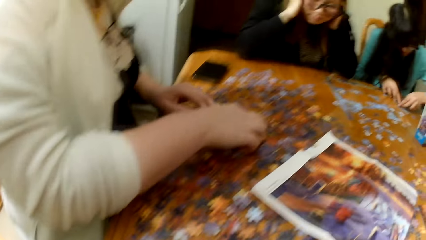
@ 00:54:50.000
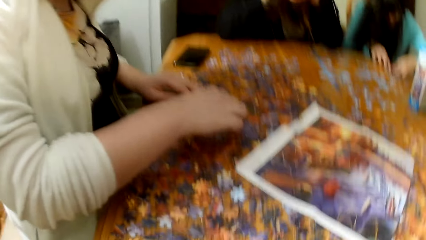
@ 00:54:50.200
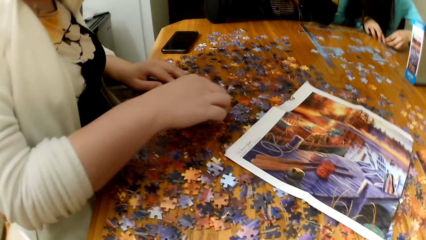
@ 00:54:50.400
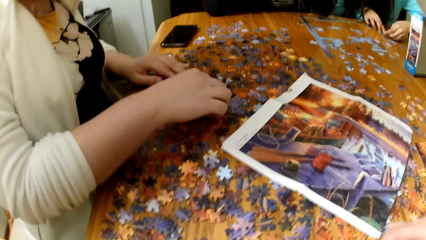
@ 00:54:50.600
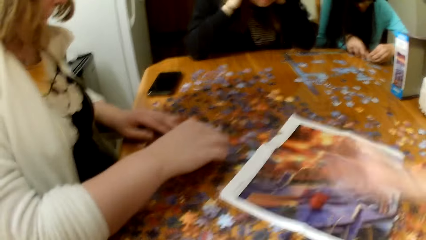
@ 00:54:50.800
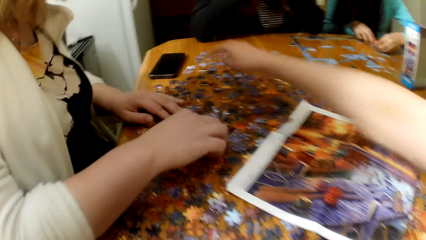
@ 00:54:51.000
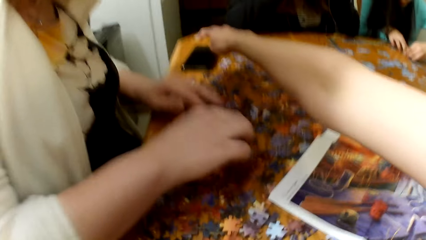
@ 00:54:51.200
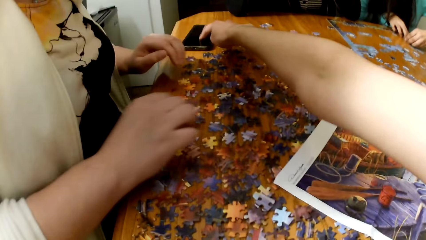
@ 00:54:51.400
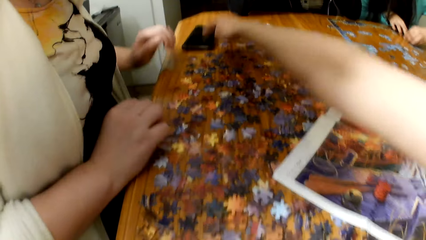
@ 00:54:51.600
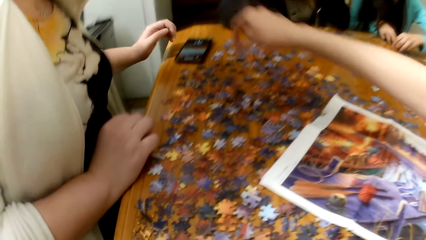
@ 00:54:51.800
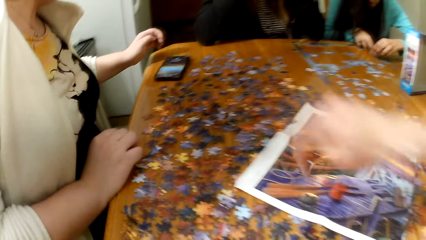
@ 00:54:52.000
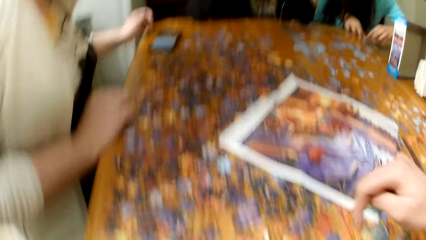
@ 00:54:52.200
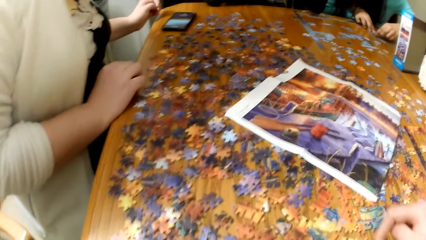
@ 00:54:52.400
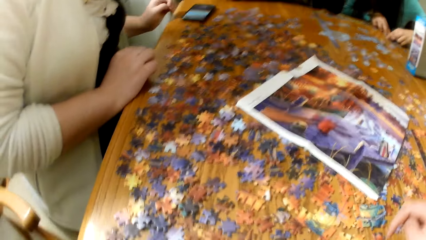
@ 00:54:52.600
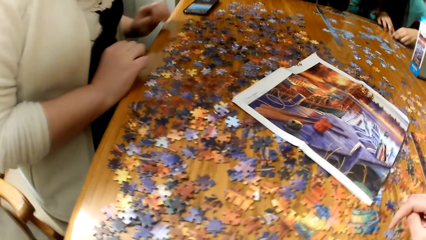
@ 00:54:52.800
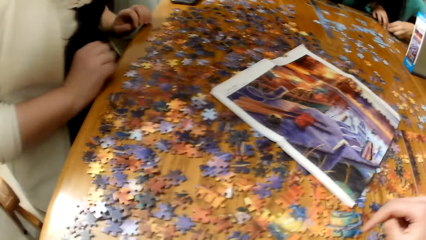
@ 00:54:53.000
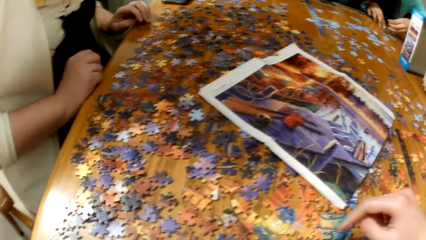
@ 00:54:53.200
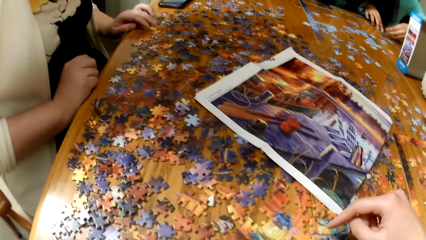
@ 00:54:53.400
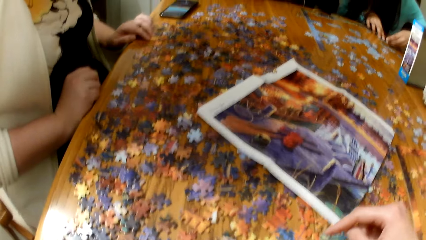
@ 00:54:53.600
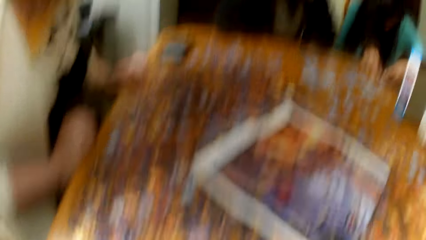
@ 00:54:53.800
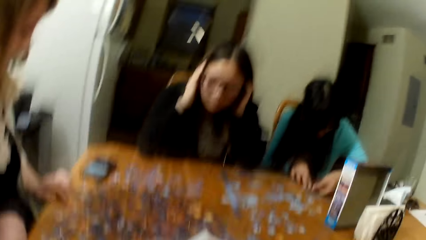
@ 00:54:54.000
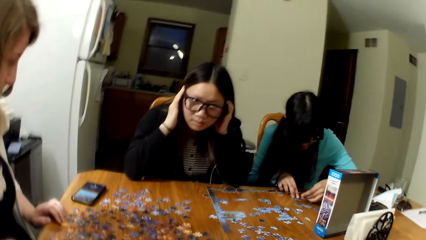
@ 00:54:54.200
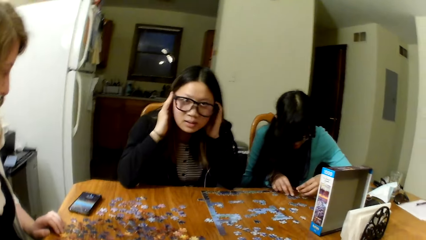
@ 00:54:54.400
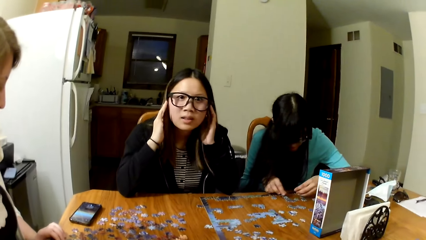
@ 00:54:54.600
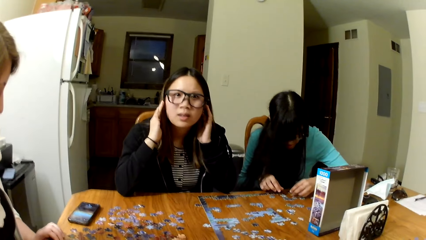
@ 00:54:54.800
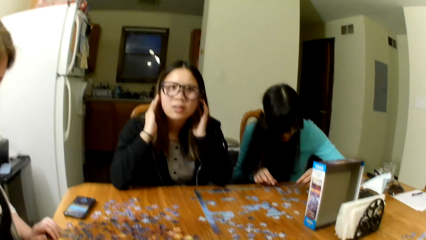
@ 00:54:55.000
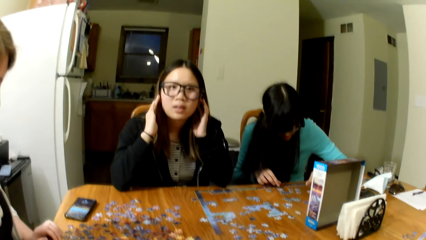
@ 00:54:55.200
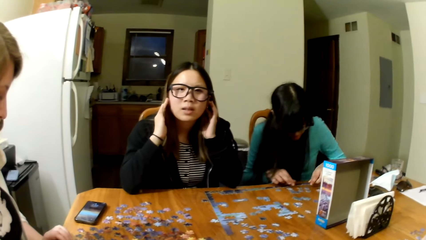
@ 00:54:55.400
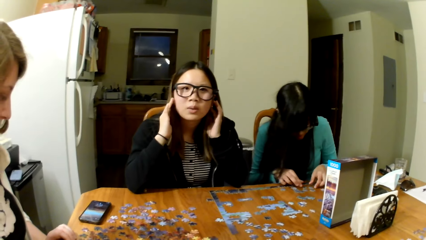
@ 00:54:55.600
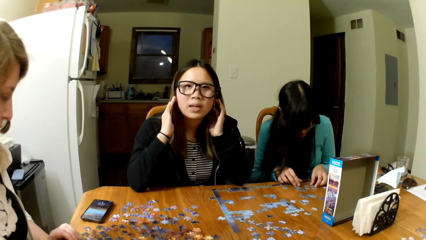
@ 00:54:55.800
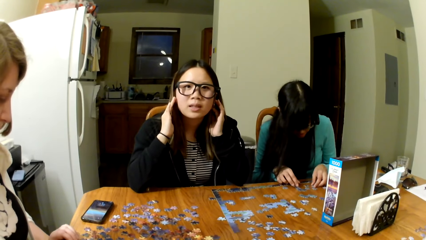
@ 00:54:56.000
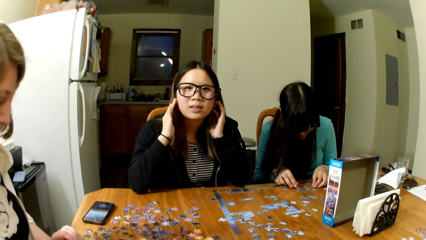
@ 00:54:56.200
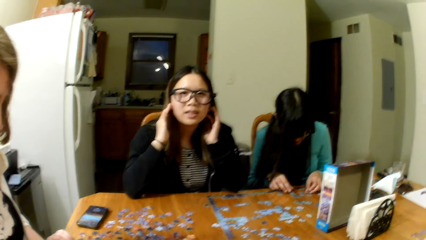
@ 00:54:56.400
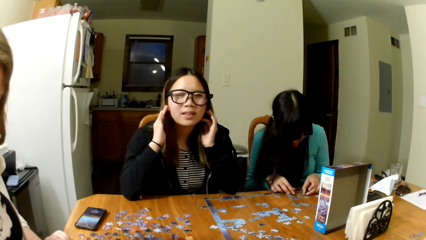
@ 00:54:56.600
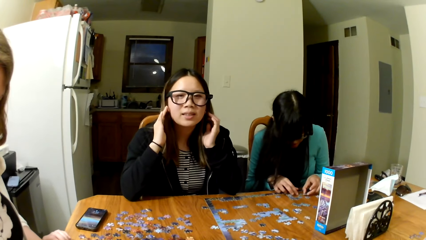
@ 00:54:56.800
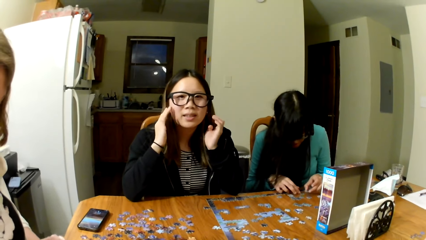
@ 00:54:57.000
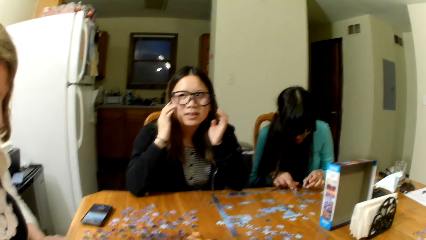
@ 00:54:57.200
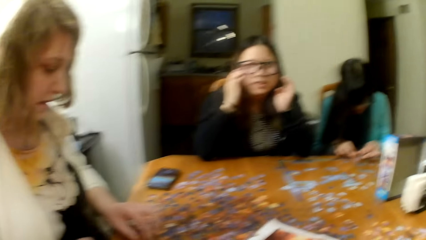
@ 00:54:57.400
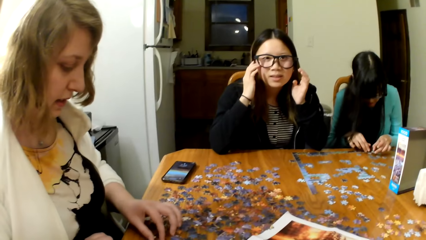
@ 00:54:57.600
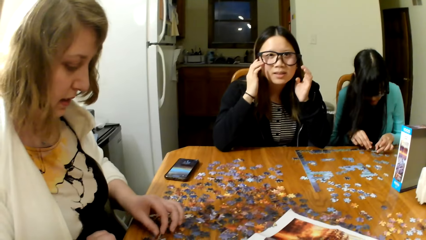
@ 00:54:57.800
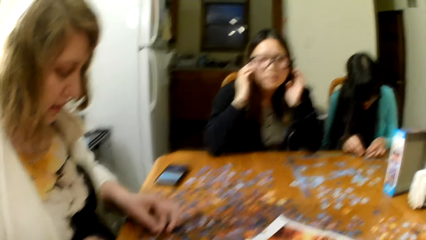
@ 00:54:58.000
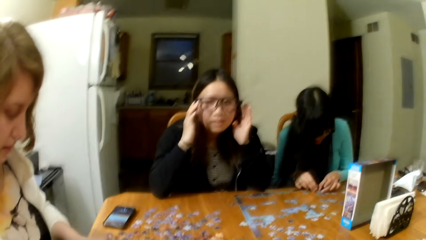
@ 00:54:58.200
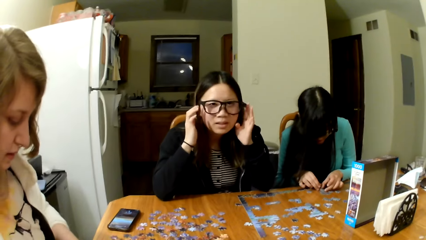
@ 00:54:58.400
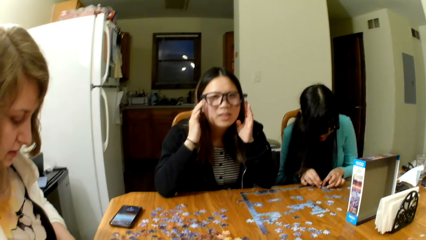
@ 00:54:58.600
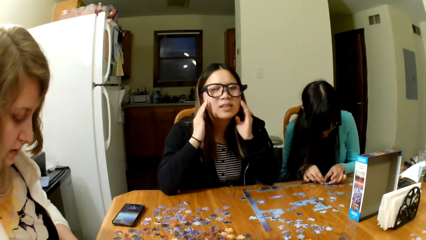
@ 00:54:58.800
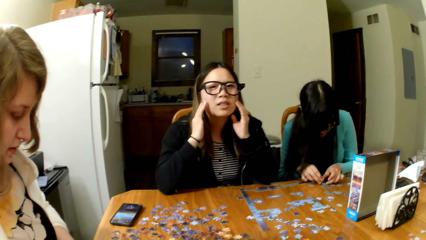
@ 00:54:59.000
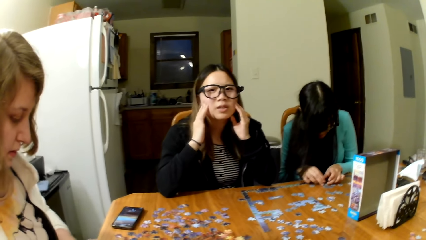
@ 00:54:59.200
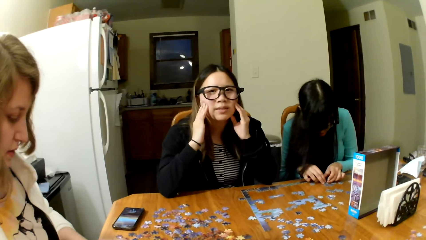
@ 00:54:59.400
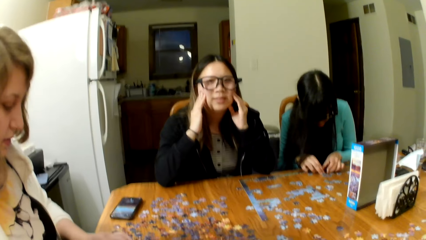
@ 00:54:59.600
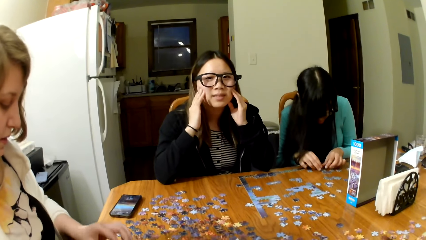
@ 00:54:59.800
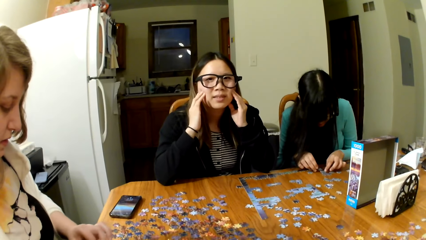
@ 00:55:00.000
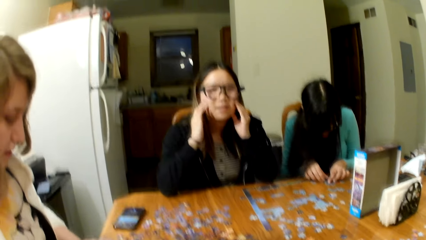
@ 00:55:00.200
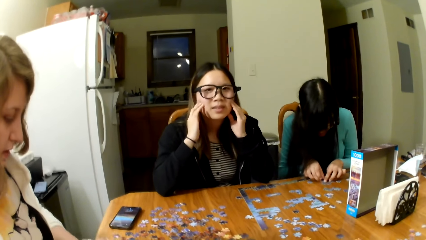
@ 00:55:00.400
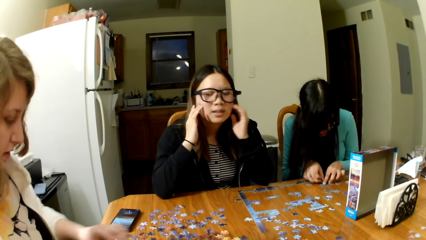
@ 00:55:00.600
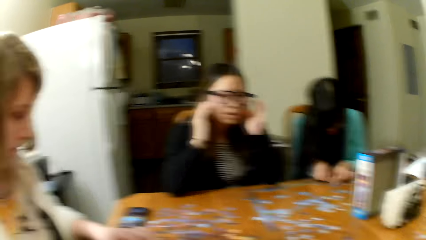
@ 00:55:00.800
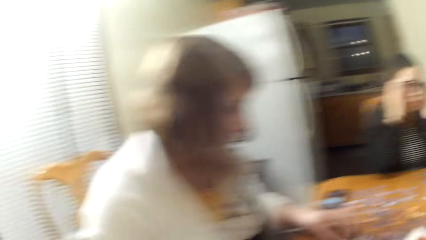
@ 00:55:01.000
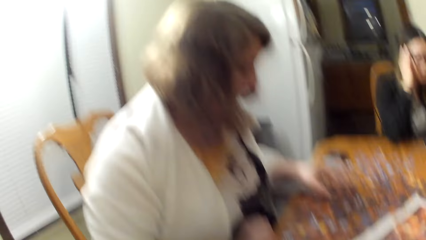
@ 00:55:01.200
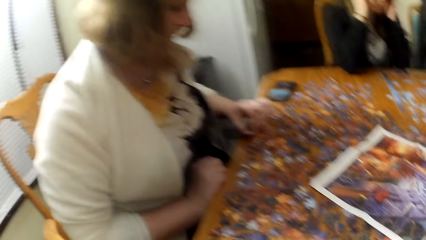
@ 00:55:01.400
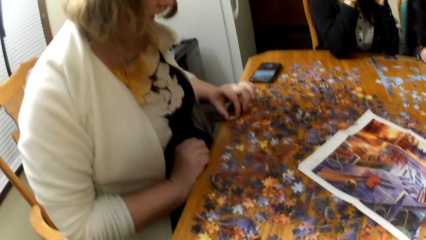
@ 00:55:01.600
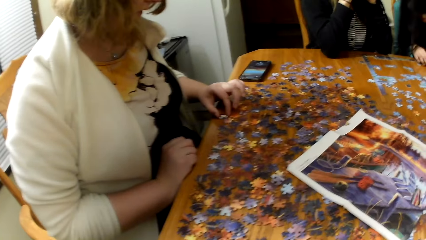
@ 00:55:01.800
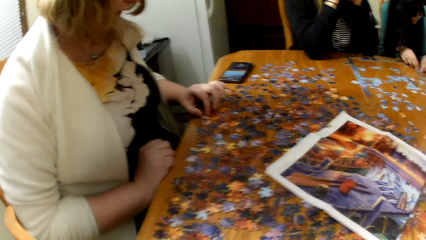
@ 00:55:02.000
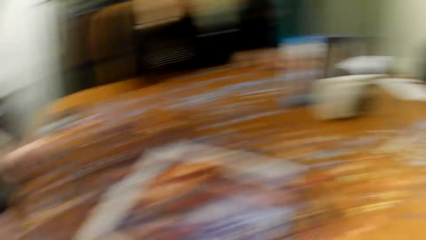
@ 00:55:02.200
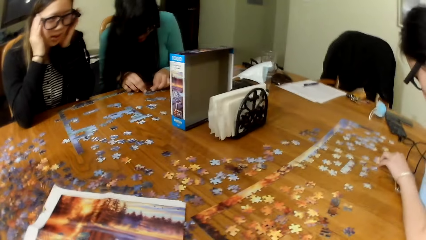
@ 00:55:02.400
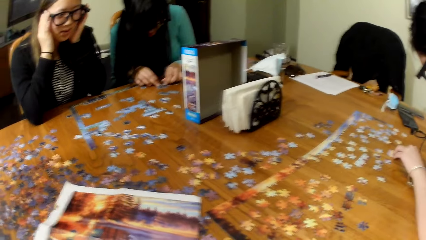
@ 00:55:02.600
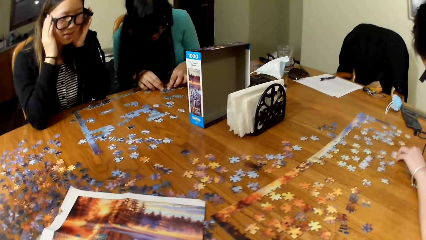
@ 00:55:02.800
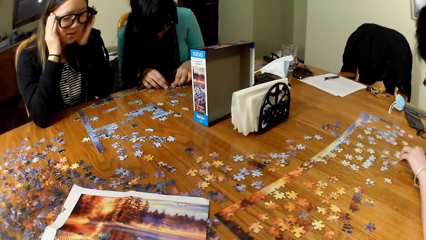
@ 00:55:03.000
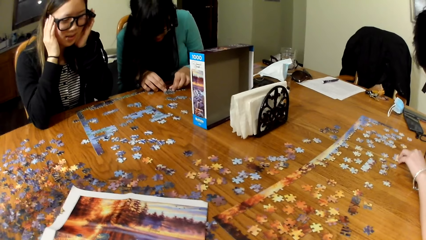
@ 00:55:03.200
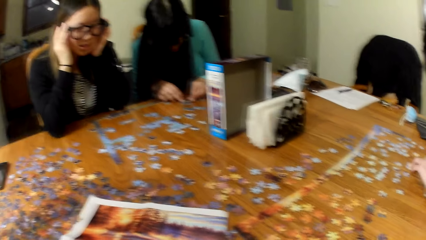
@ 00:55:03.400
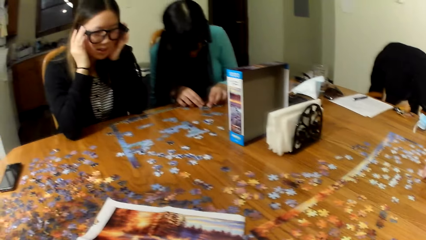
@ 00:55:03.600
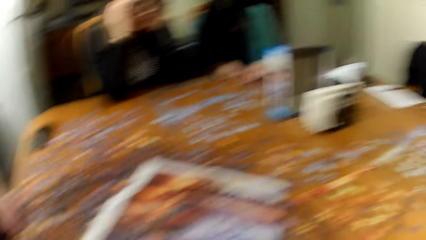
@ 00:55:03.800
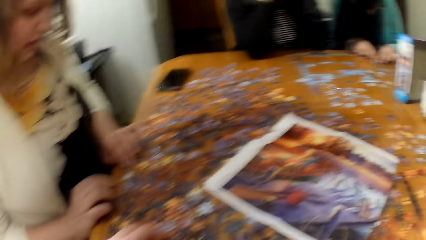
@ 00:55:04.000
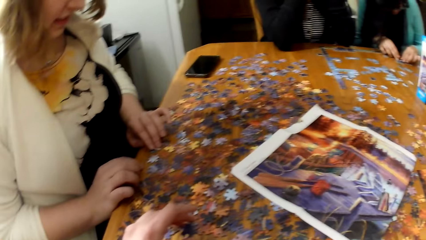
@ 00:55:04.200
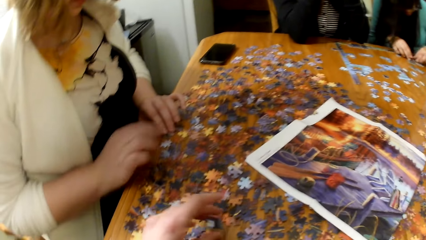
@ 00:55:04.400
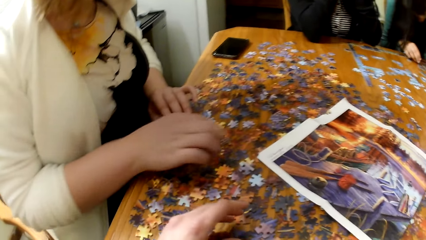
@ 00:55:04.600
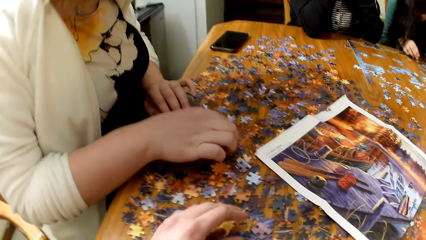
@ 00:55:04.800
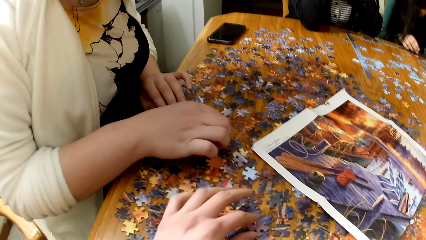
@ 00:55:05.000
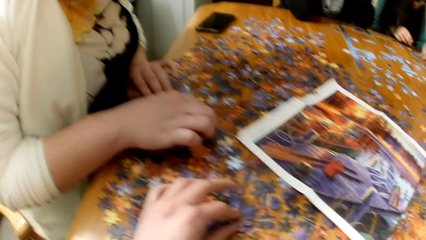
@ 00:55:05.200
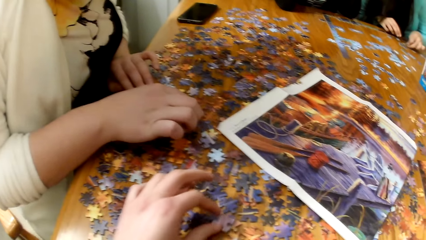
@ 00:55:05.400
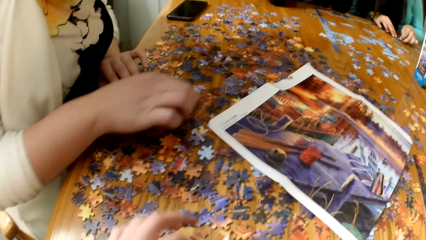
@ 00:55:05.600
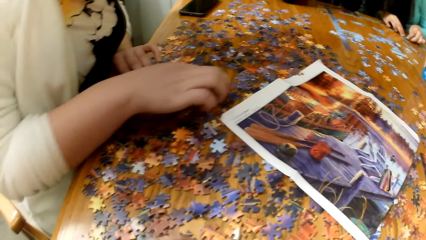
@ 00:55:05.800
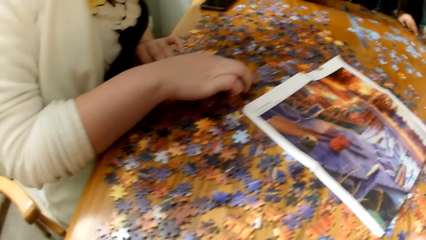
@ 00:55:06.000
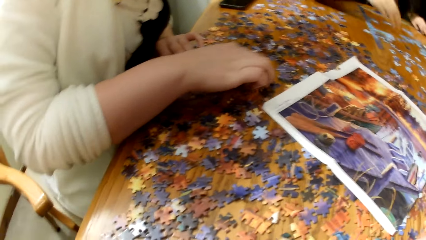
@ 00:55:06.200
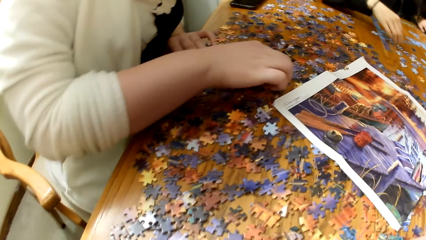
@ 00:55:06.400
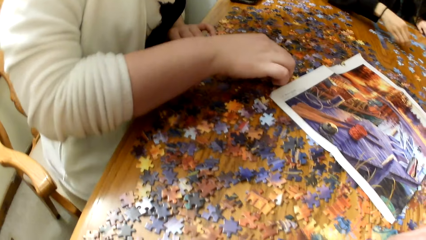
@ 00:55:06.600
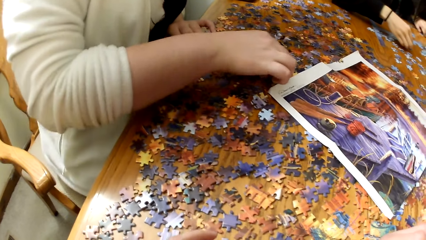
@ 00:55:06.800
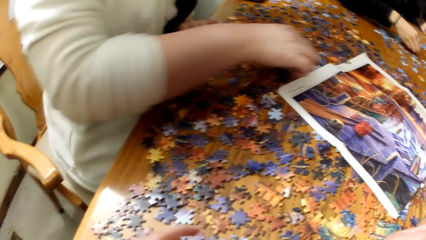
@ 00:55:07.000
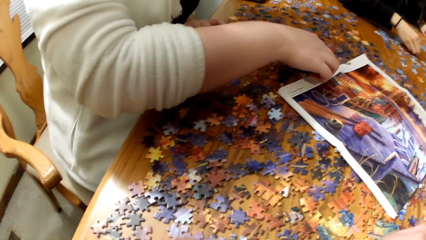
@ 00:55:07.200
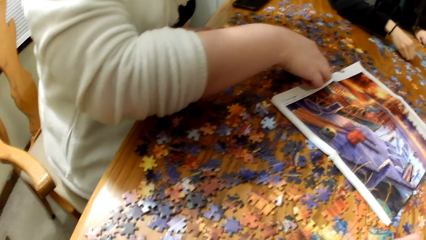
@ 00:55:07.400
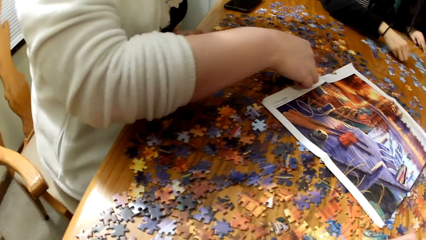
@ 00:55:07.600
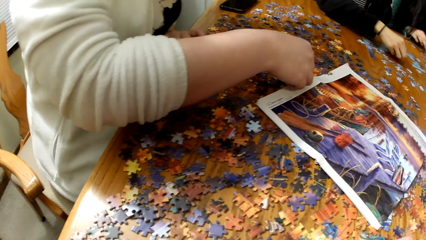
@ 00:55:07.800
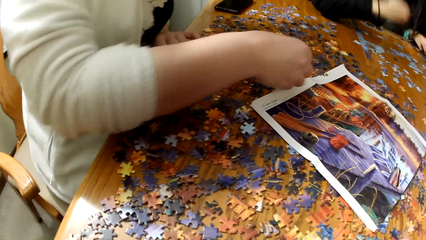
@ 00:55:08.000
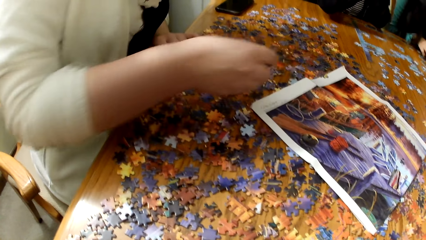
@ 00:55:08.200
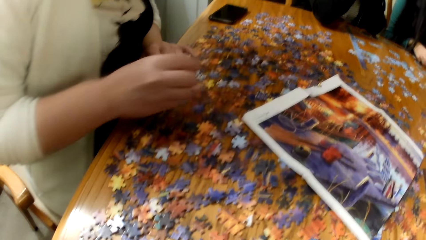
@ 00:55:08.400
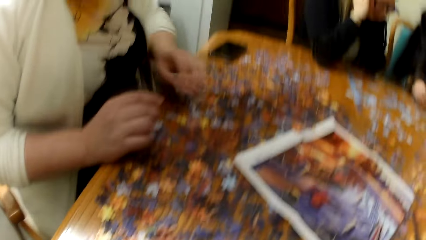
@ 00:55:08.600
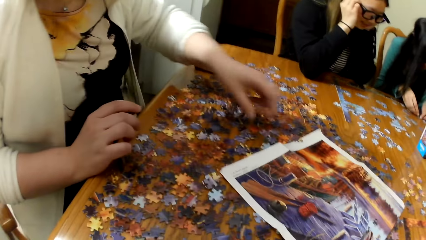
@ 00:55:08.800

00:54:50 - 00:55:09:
A lady plays the jigsaw puzzle. The camera wearer taps the phone. Another lady plays the jigsaw puzzle. The first lady plays the jigsaw puzzle. The camera wearer plays the jigsaw puzzle. The first lady plays the jigsaw puzzle.
